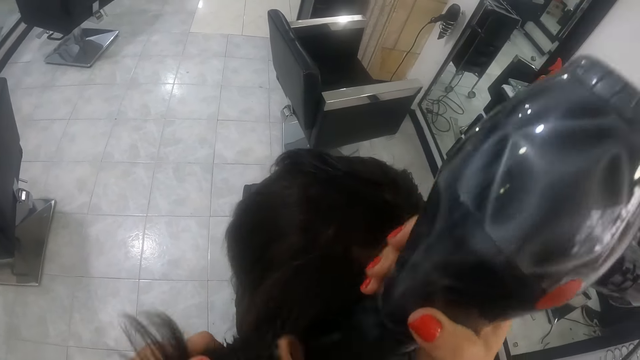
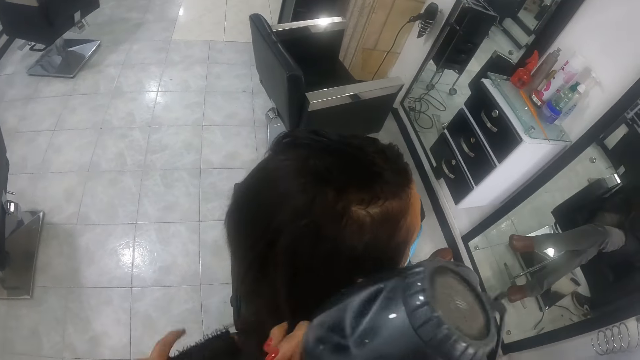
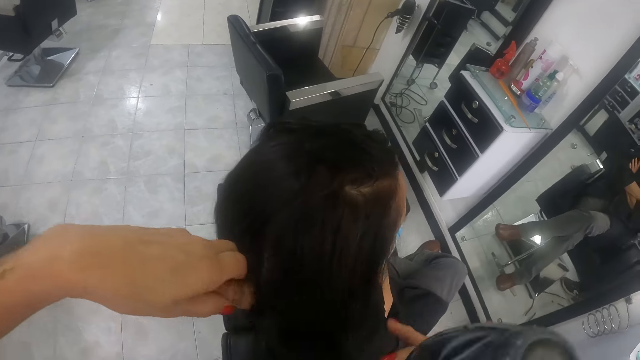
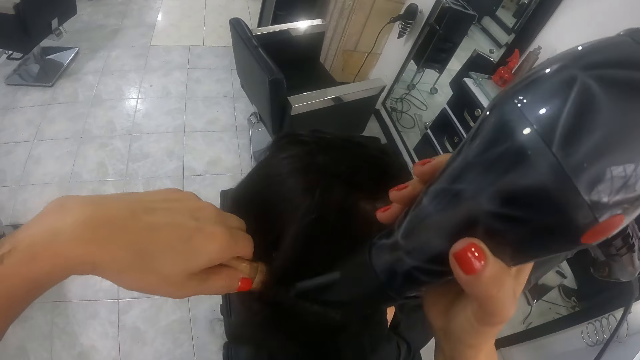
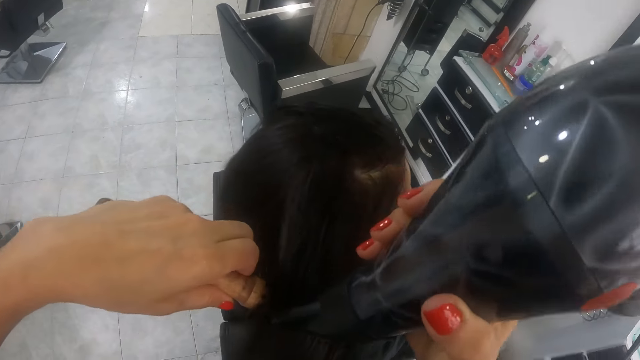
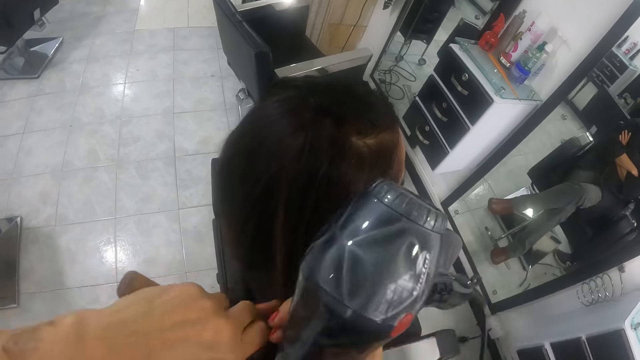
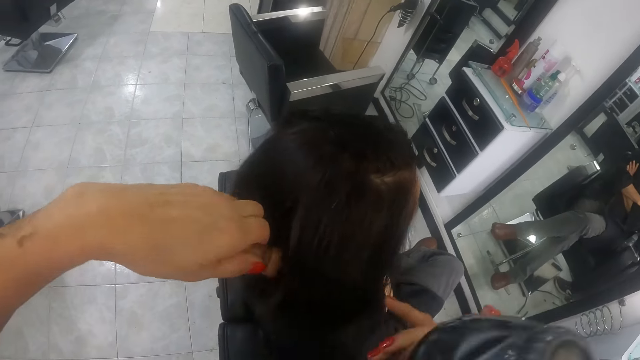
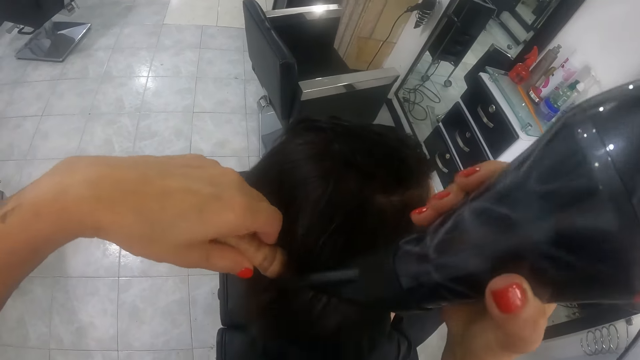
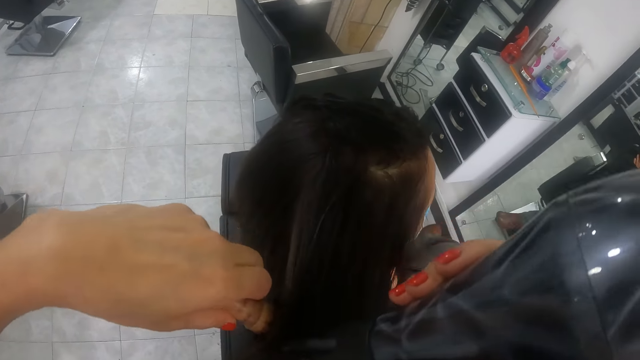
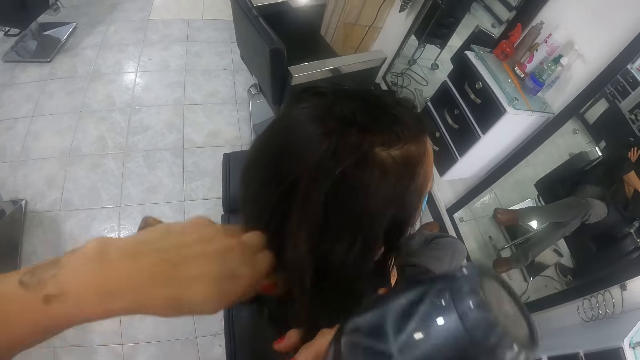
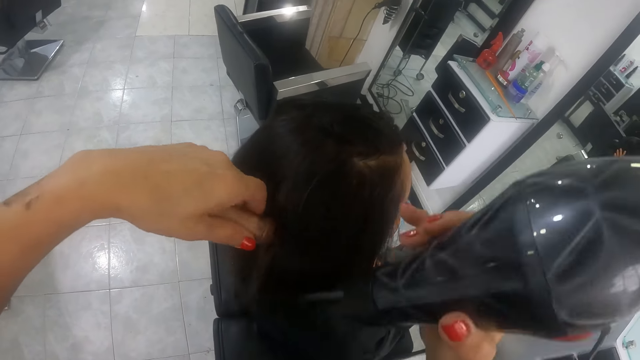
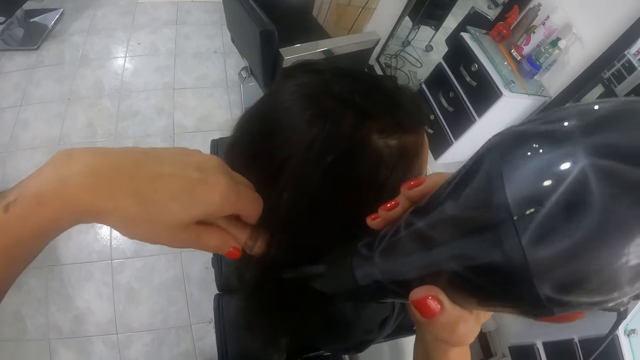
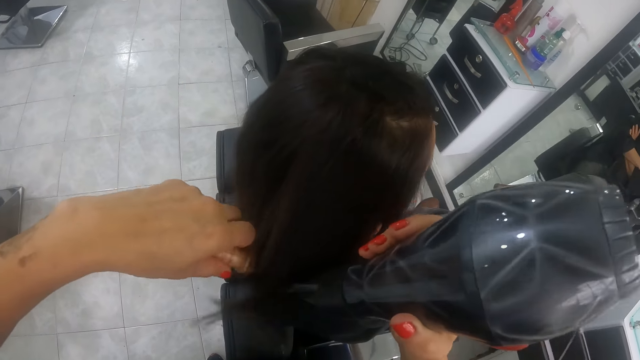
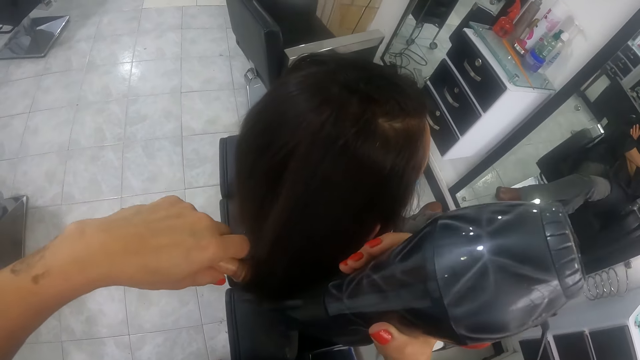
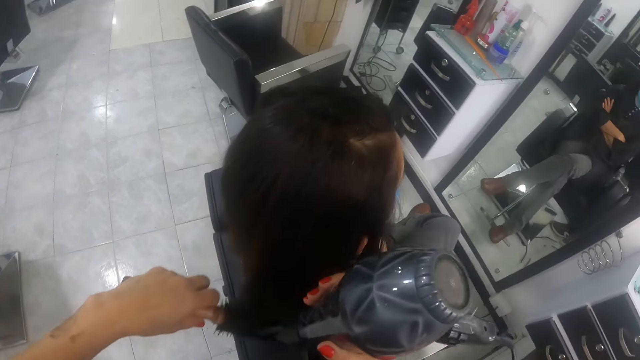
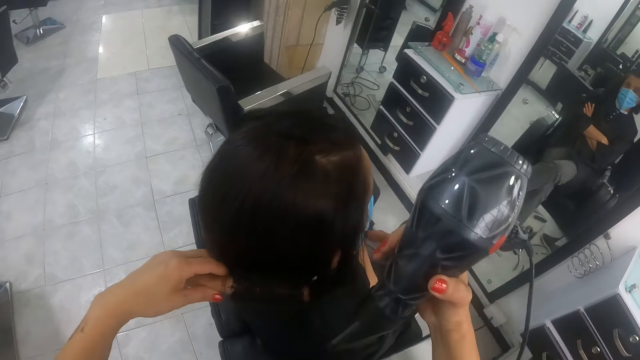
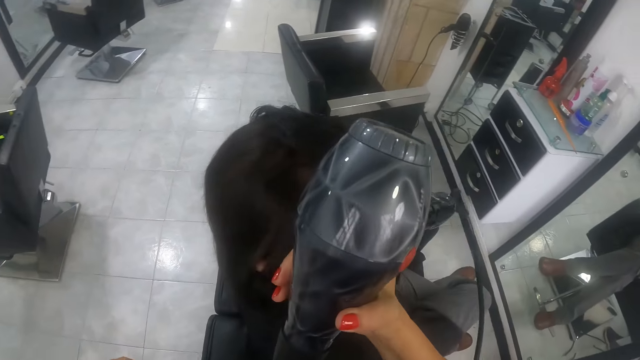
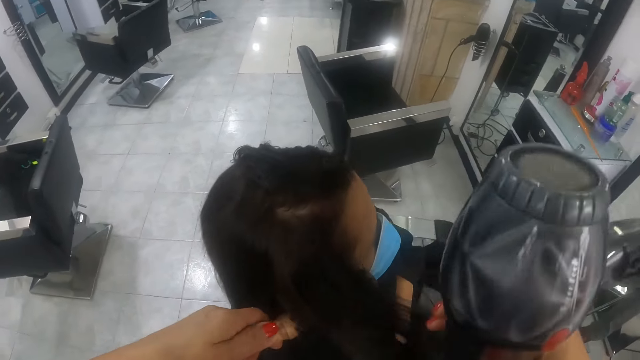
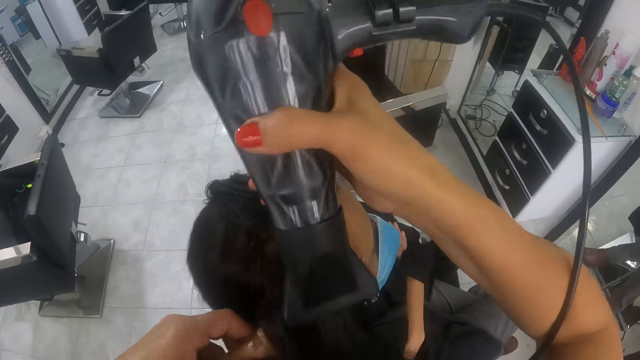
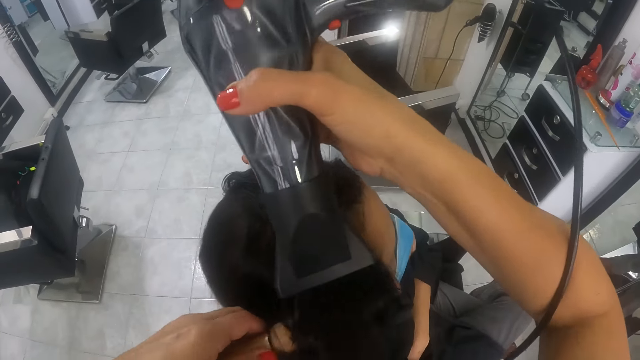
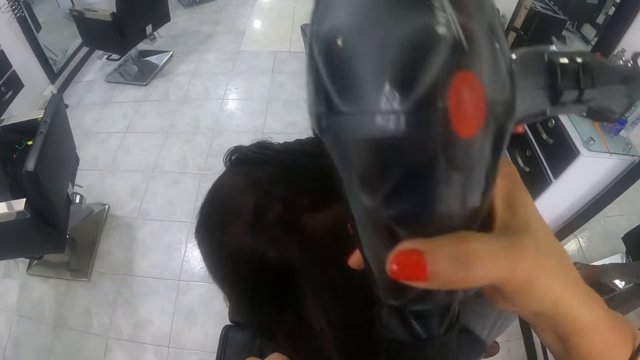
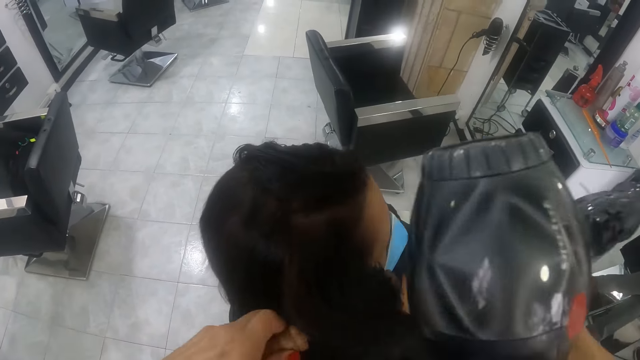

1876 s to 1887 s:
The camera wearer pulls the portion of the hair of the man from the round brush in her left hand with her right hand. She straightens the portion of the hair of the man from her right hand with the round brush in her left hand. She uses the hair dryer in her right hand on the portion of the hair of the man. She pulls the portion of the hair of the man from the round brush in her left hand with her right hand. She straightens the portion of the hair of the man from her right hand with the round brush in her left hand. She uses the hair dryer in her right hand on the portion of the hair of the man. She pulls the portion of the hair of the man from the round brush in her left hand with her right hand. She straightens the portion of the hair of the man from her right hand with the round brush in her left hand. She uses the hair dryer in her right hand on the portion of the hair of the man. She brushes the hair of the man with the round brush in her left hand. She pulls a portion of the hair of the man with her right hand. She straightens the portion of the hair of the man from her right hand with the round brush in her left hand. She uses the hair dryer in her right hand on the portion of the hair of the man. She pulls the portion of the hair of the man from the round brush in her left hand with her right hand. She straightens the portion of the hair of the man from her right hand with the round brush in her left hand.

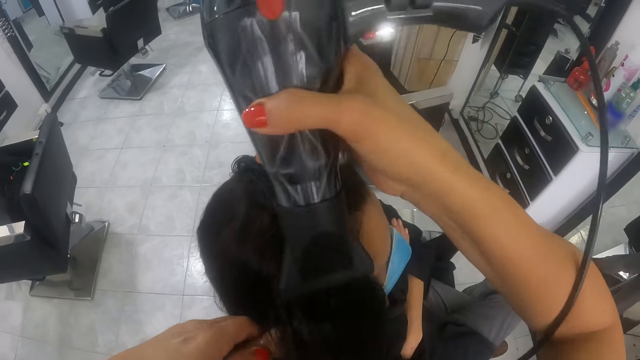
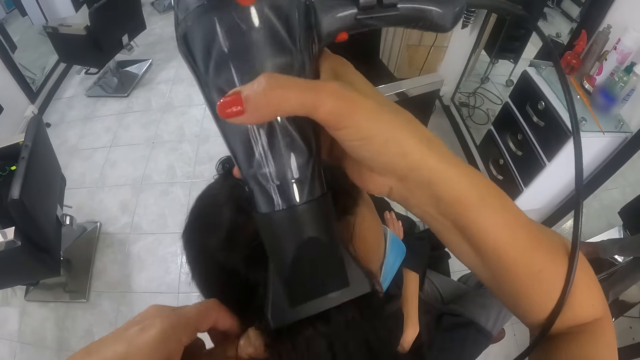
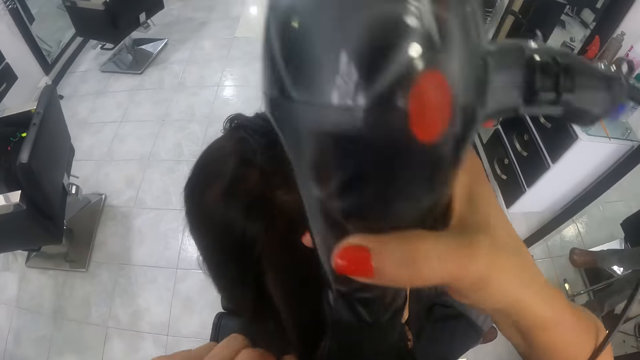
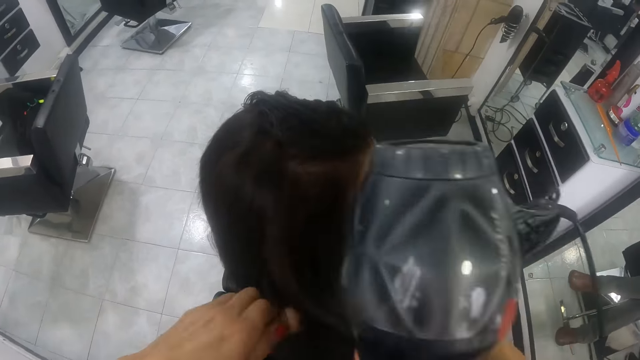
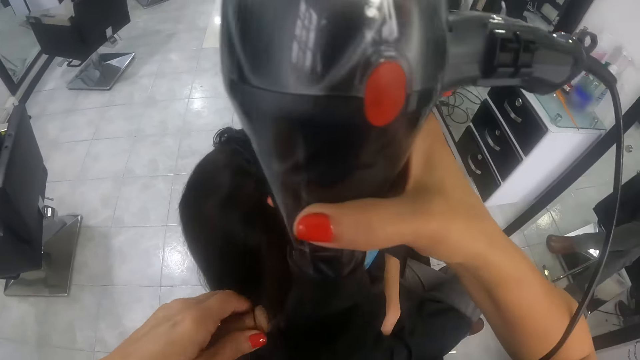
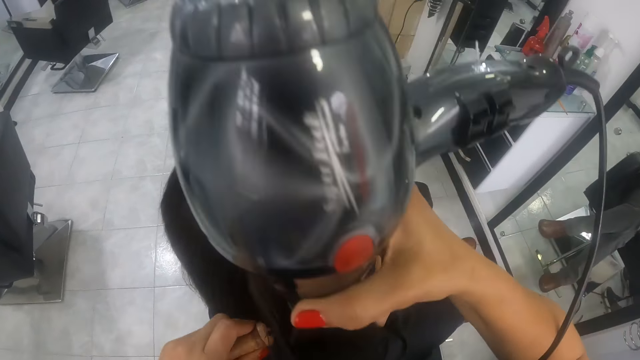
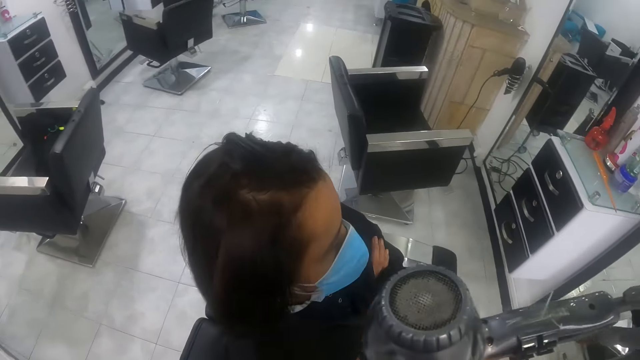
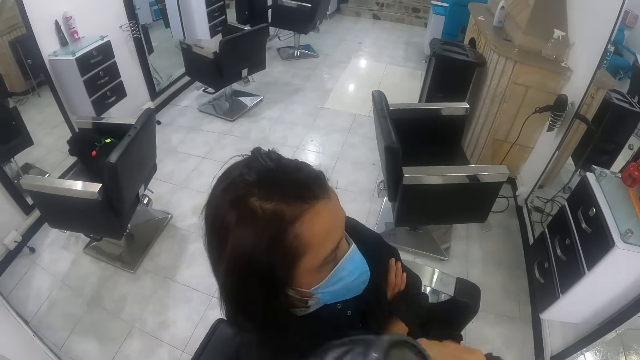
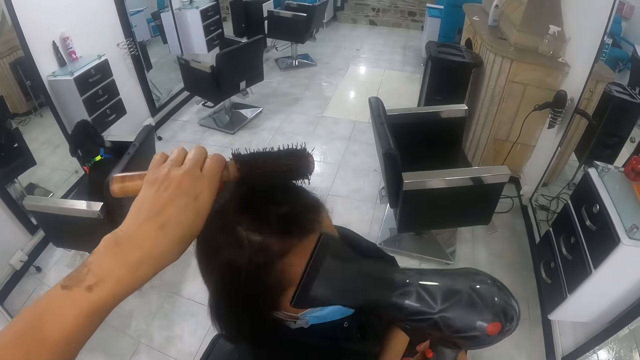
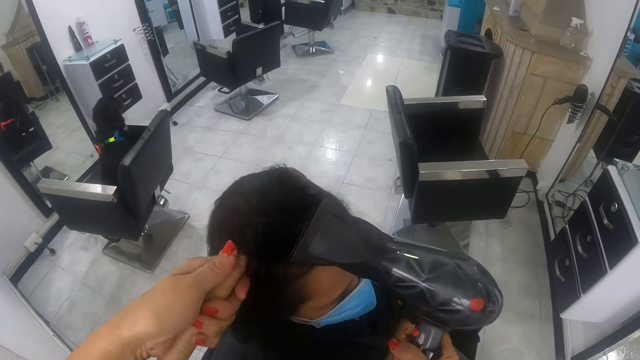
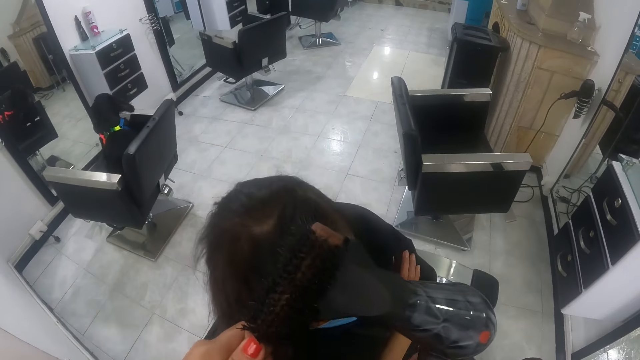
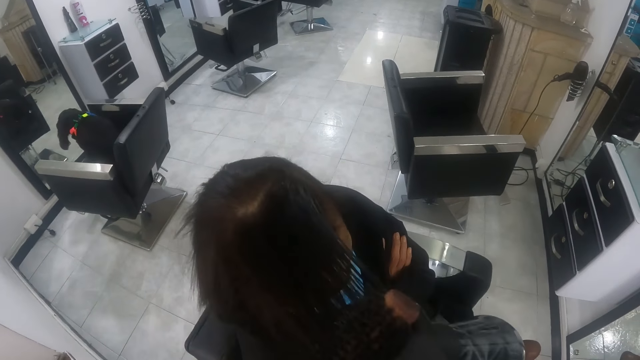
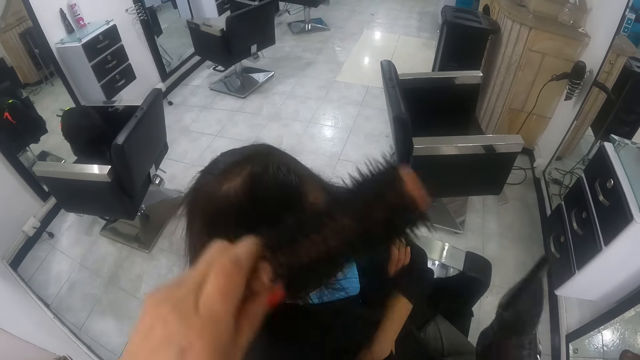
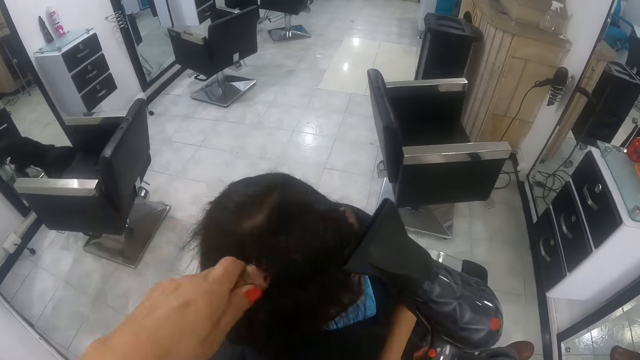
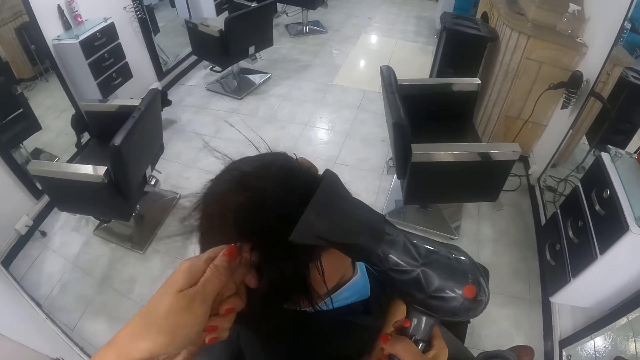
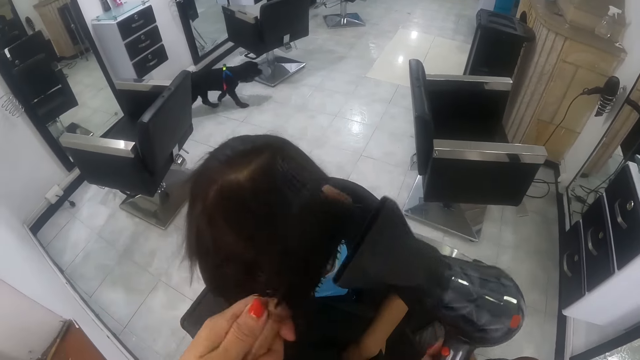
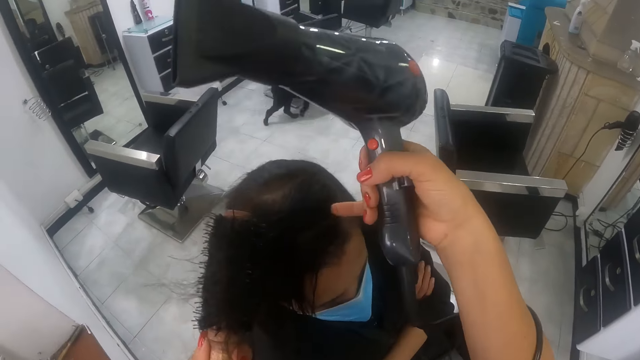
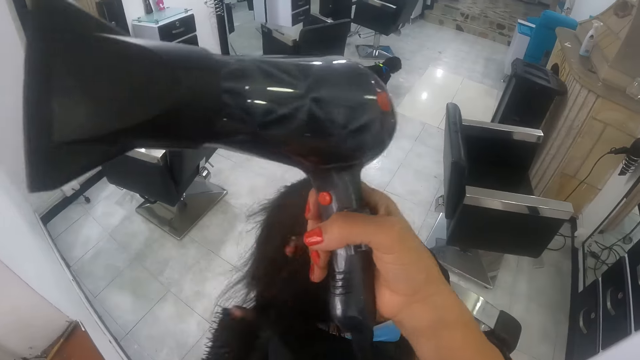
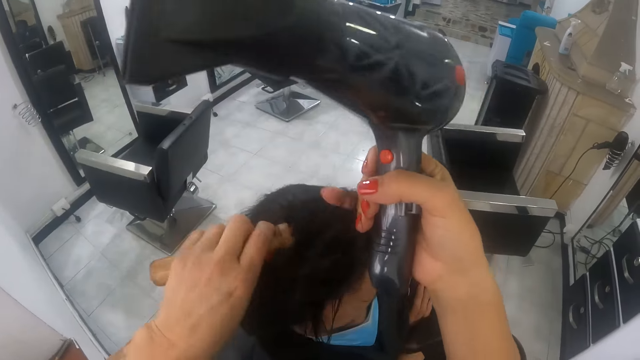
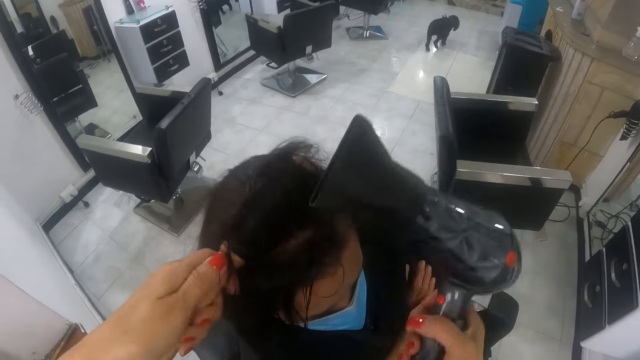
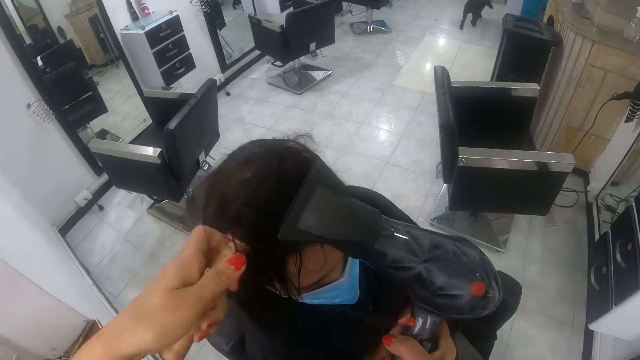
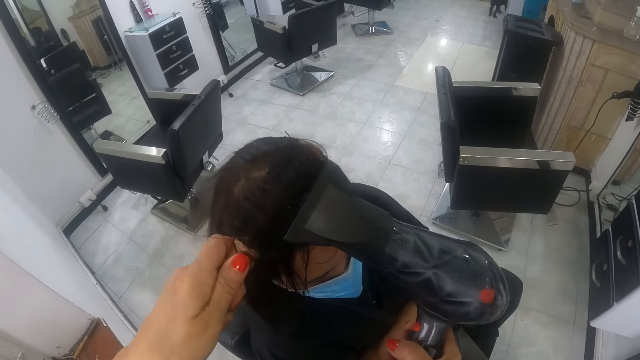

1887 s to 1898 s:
The camera wearer uses the hair dryer in her right hand on the portion of the hair of the man. She pulls the portion of the hair of the man from the round brush in her left hand with her right hand. She straightens the portion of the hair of the man from her right hand with the round brush in her left hand. She uses the hair dryer in her right hand on the portion of the hair of the man. She styles the hair of the man with the round brush in her left hand and the hair dryer in her right hand. The dog jumps off the chair. The camera wearer pulls a portion of the hair of the man with her right hand. She straightens the portion of the hair of the man from her right hand with the round brush in her left hand. She uses the hair dryer in her right hand on the portion of the hair of the man.
